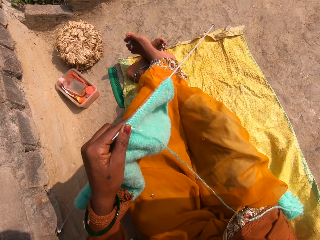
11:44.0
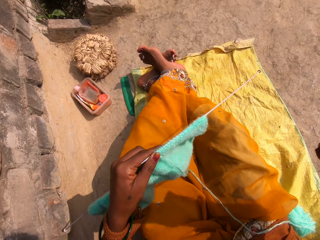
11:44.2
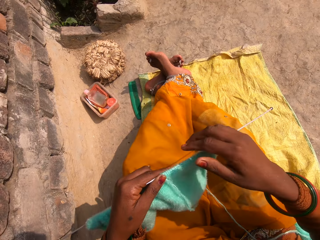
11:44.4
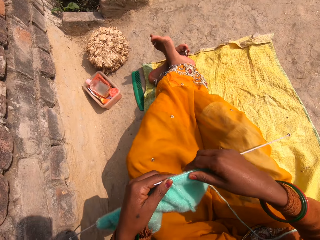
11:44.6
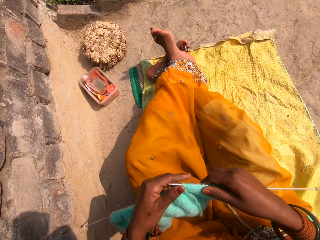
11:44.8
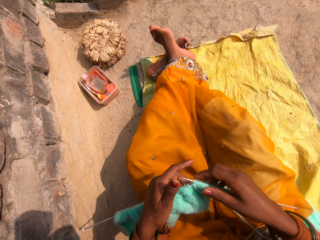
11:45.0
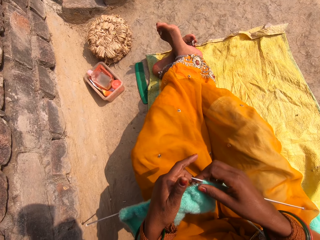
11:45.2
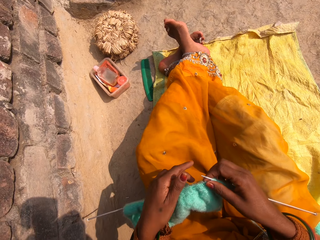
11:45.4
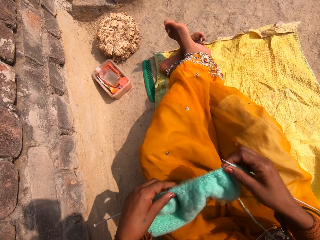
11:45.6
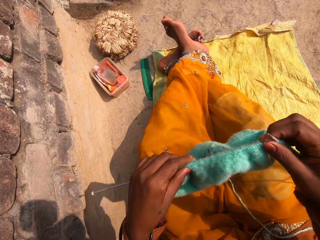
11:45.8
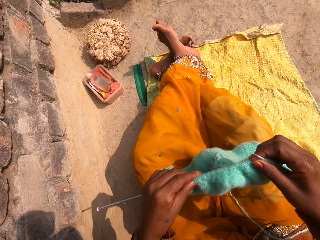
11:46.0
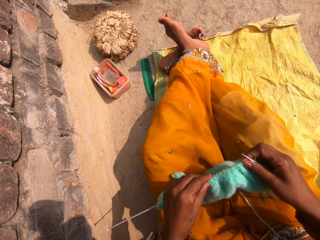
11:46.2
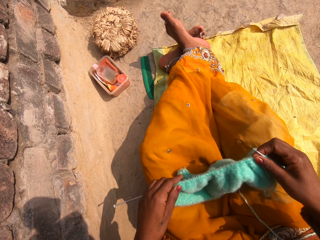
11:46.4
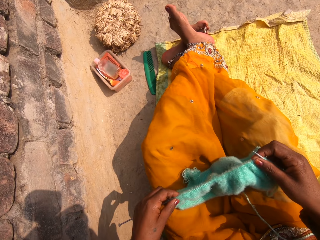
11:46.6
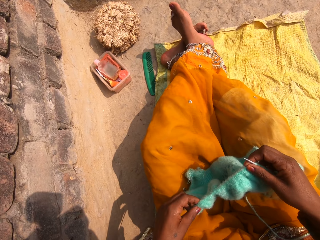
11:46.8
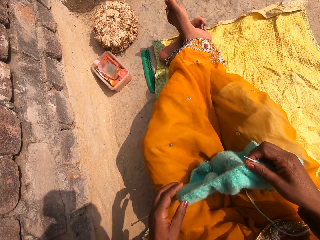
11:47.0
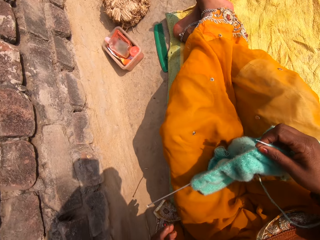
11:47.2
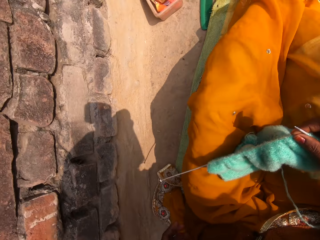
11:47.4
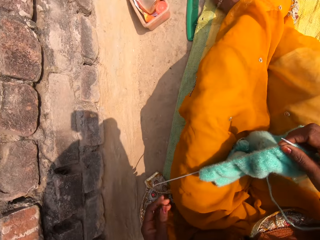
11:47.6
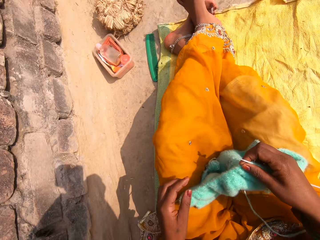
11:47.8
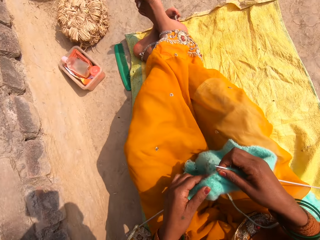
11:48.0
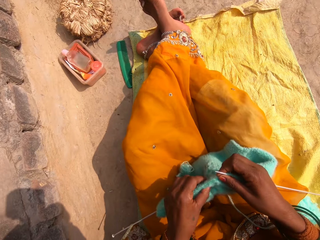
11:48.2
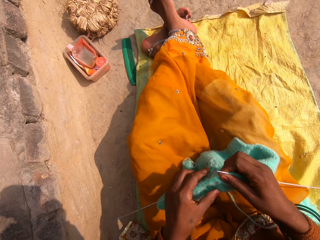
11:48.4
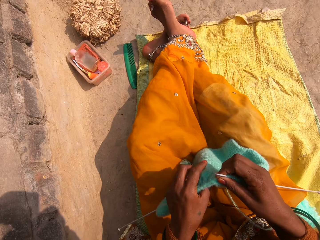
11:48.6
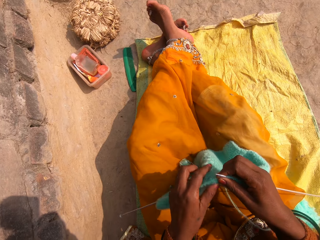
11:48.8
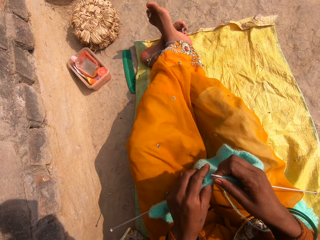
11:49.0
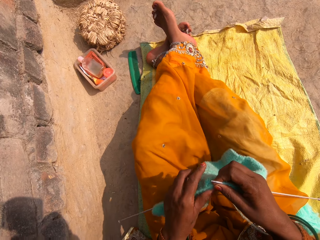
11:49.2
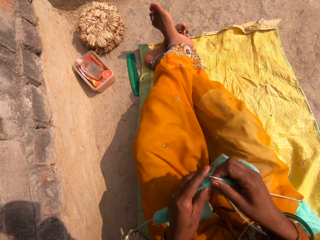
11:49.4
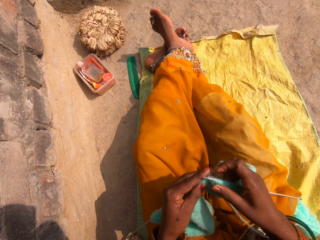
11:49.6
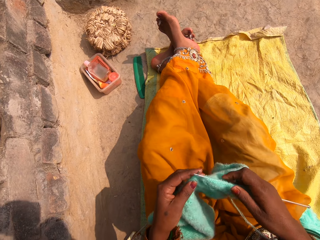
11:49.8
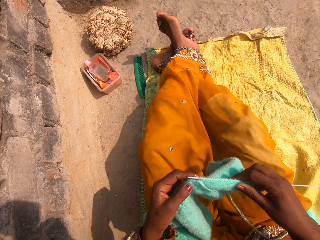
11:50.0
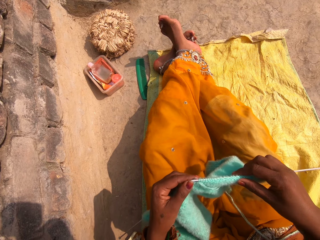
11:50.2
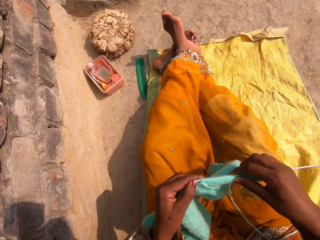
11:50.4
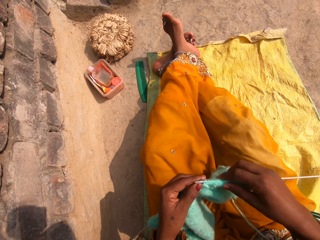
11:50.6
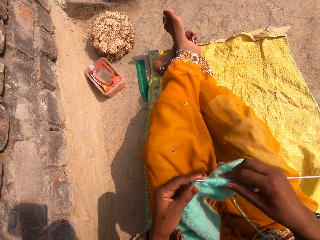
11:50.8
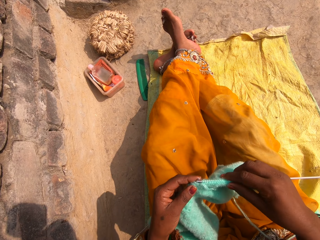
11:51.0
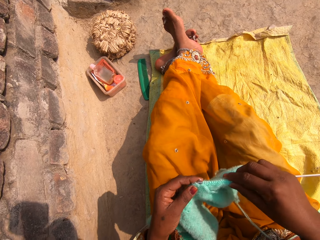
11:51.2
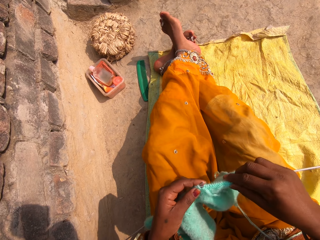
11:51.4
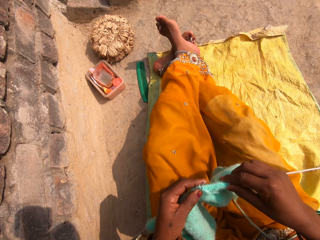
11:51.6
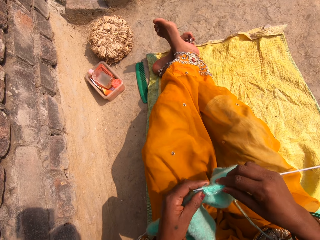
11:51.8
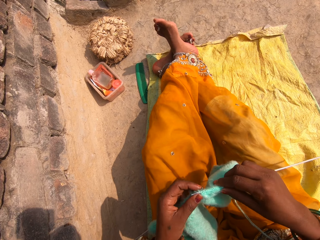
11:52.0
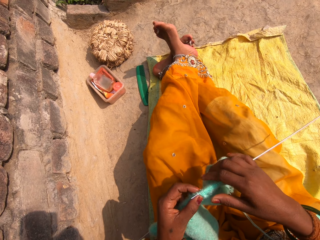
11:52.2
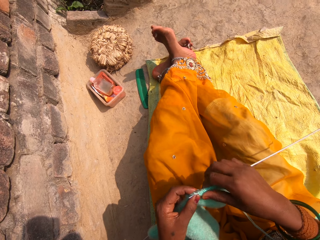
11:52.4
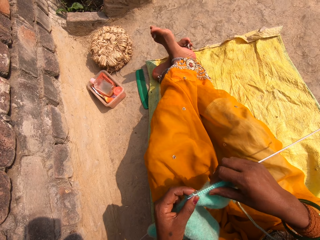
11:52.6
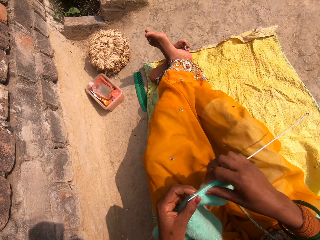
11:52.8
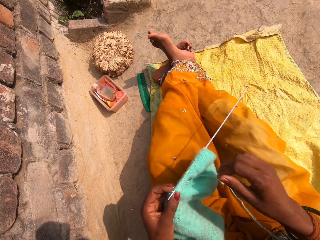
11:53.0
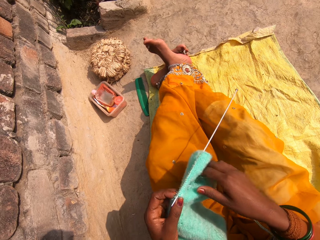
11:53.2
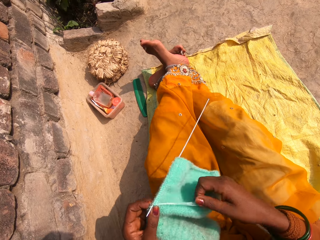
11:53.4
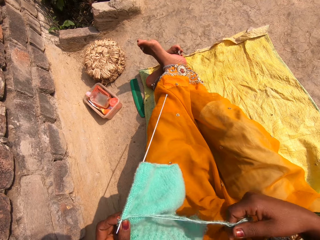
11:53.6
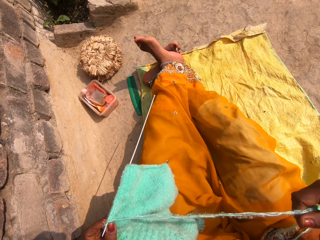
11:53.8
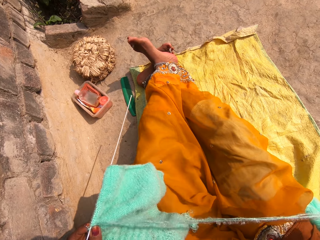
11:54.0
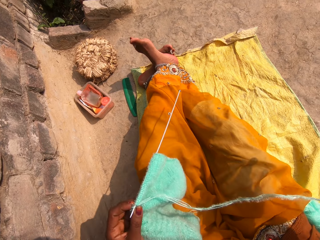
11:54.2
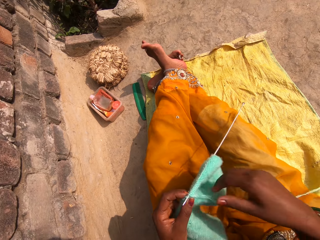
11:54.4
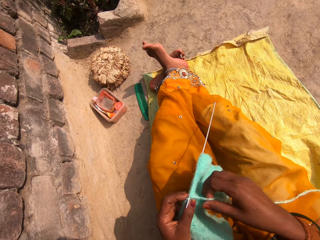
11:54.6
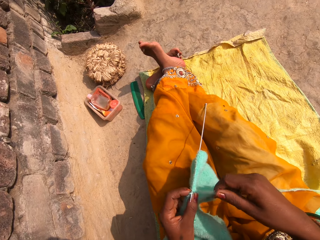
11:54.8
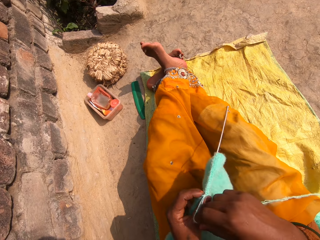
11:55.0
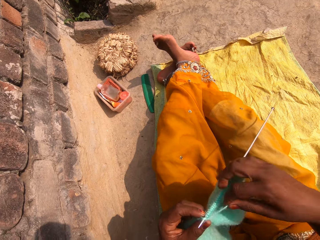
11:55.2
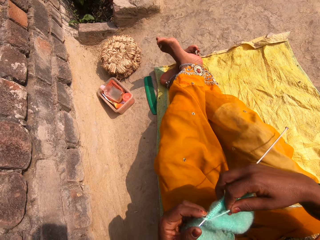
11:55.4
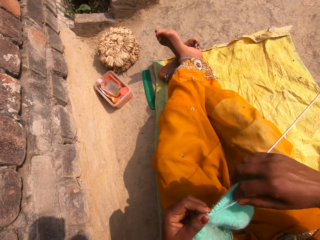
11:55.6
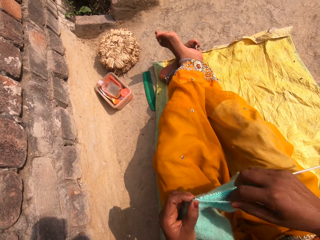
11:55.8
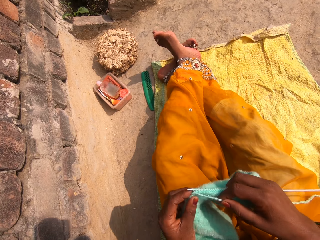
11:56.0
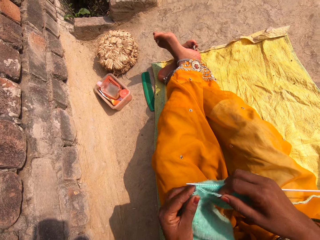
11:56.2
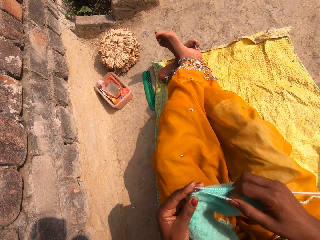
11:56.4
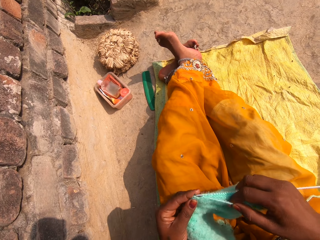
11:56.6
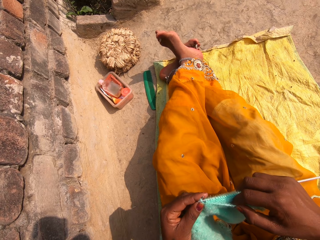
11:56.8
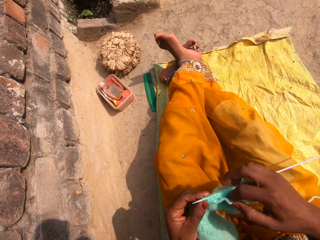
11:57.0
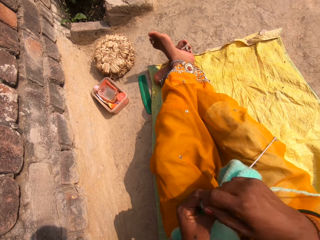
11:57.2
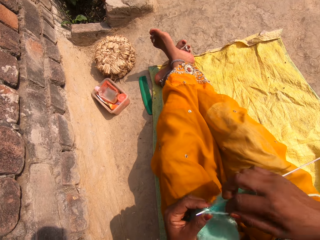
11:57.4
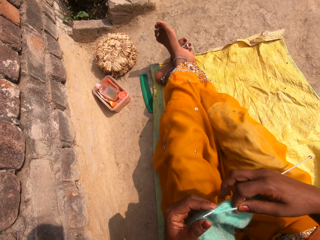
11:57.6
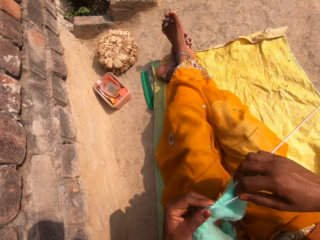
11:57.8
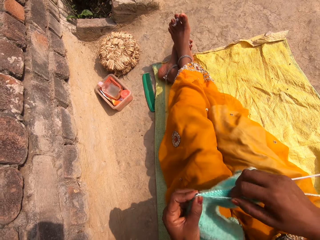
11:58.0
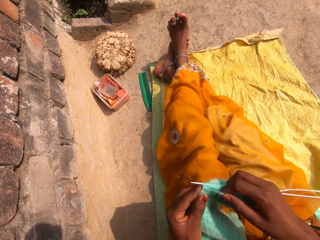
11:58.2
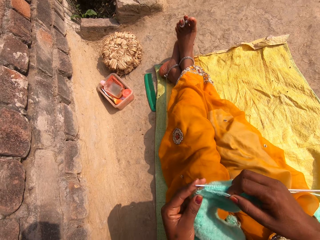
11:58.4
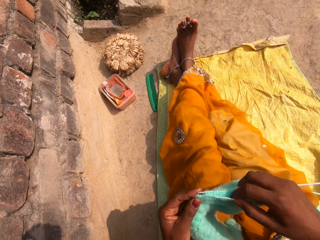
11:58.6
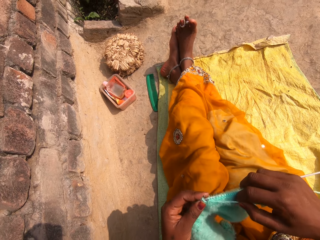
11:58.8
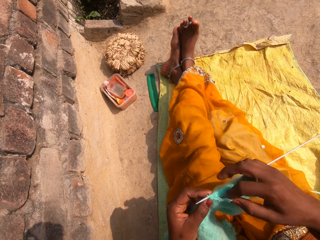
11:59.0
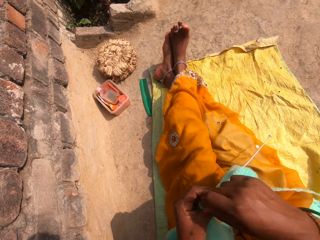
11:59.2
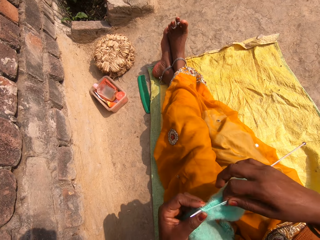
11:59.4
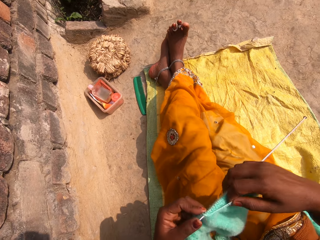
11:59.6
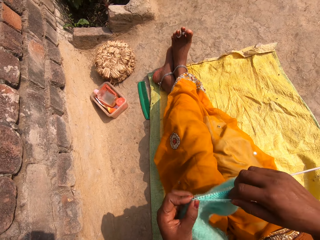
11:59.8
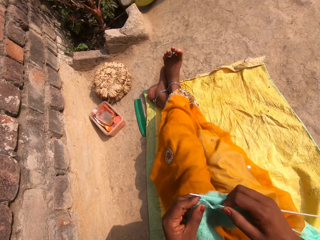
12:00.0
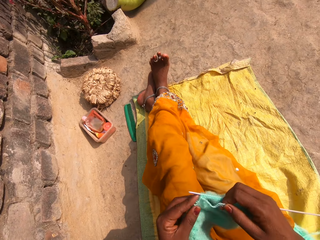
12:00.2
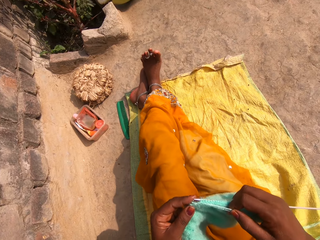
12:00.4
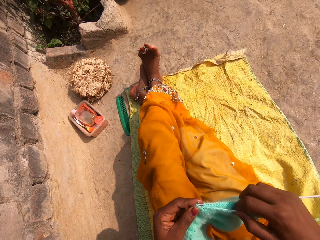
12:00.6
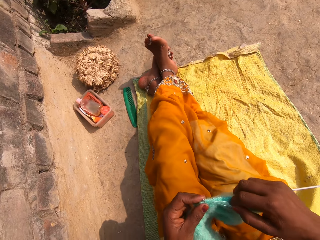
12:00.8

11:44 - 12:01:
The camera wearer holds knitting pins. She holds the fabric. She knits the cloth. She pushes the fabric on the crochet hook by the left hand. She knits. She pulls the knitting wool by her left hand. She knits.

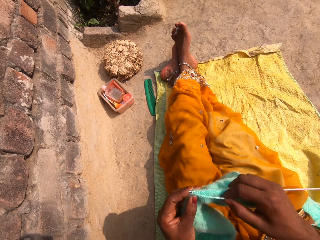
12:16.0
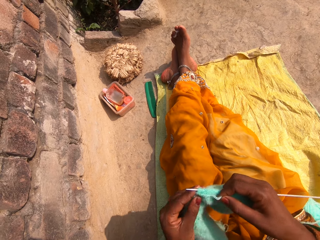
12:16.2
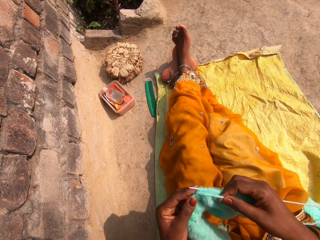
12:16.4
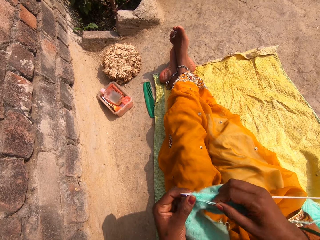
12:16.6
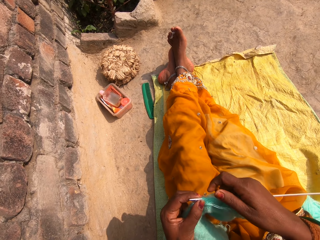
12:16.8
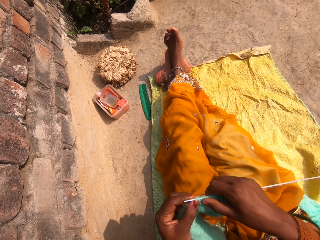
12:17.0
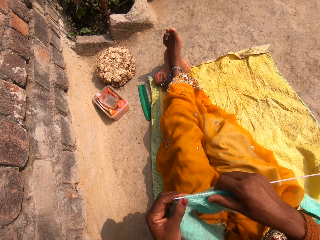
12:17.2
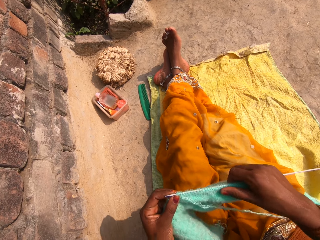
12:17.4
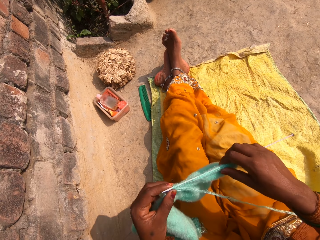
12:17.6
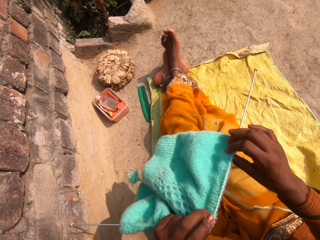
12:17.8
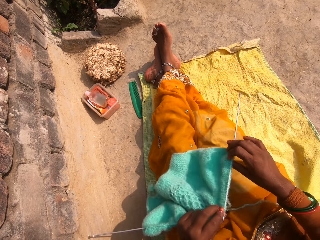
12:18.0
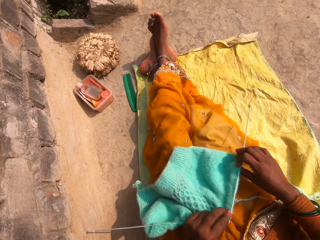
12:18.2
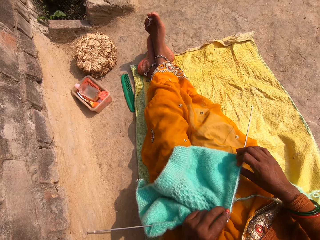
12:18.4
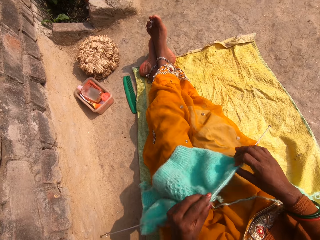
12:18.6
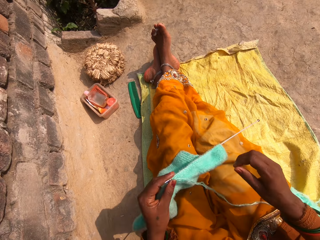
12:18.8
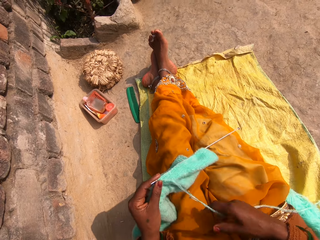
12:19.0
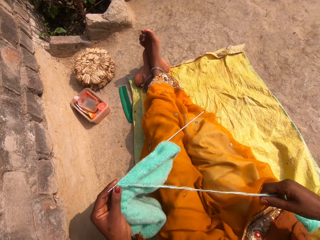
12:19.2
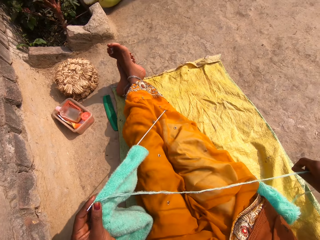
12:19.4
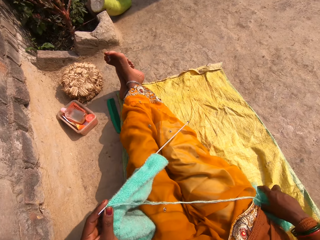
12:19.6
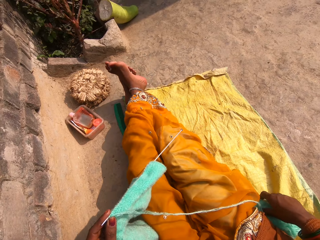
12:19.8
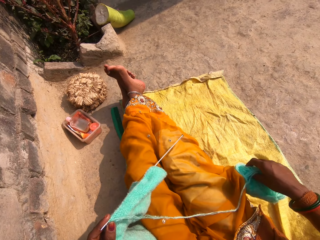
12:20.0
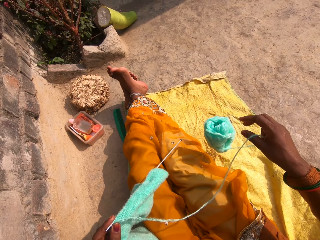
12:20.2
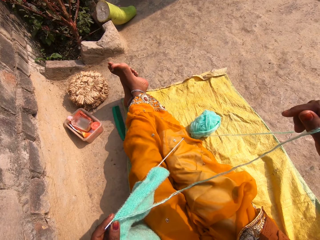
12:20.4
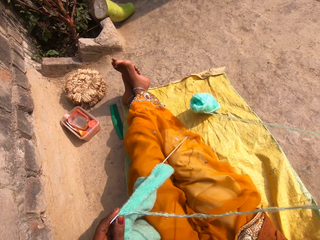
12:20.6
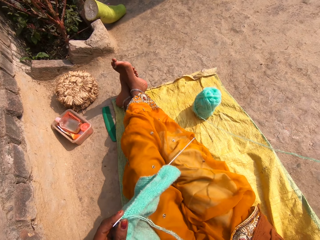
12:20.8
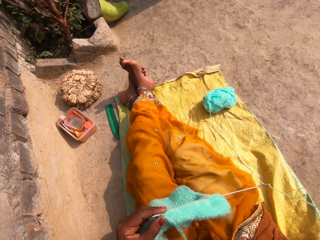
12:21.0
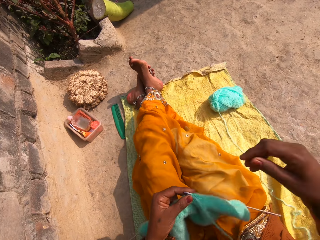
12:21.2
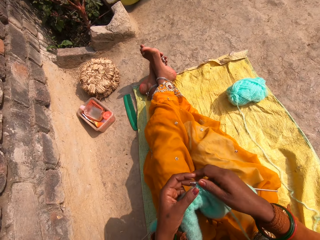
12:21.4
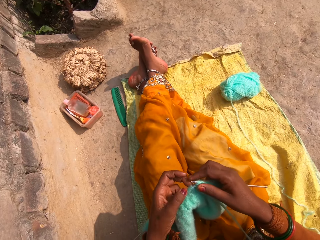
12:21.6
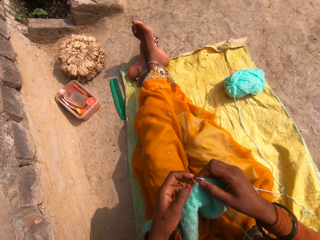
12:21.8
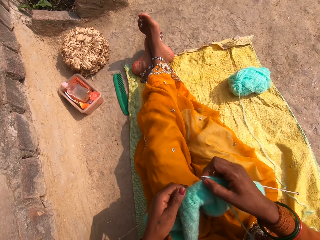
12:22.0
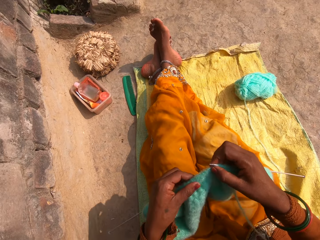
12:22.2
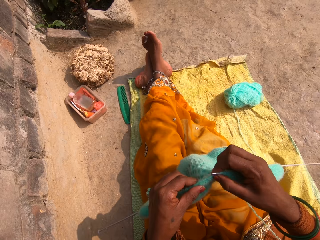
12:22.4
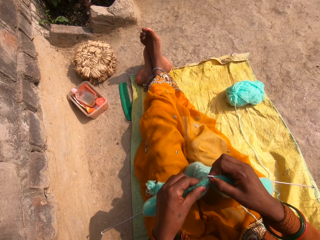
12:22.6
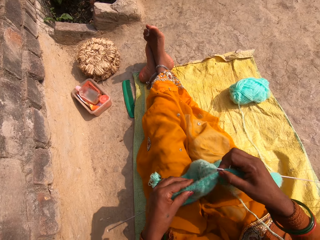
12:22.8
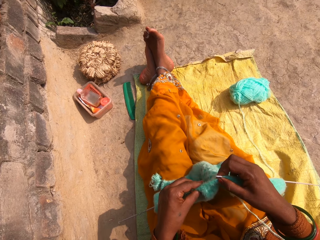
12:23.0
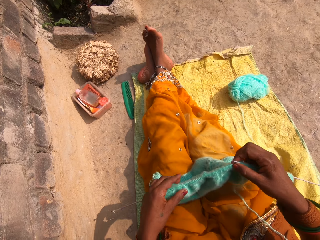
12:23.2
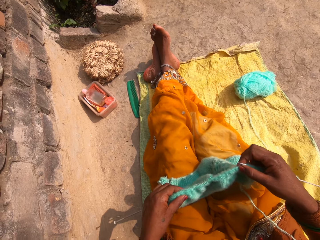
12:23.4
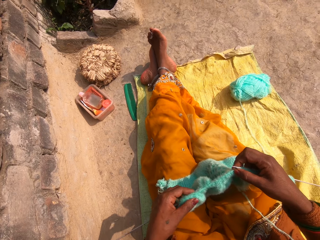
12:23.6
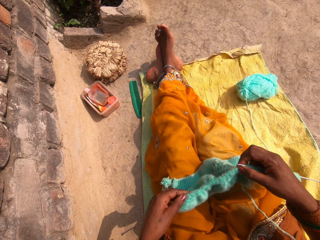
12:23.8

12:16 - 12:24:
The camera wearer stretches the fabric on the knitting wool by her right hand. She turns the cloth over. She pulls the knitting wool by her left hand. She throws the ball of wool. She picks up the knitting wool. She drops the knitting wool down. She pulls the knitting wool by her left hand. She holds the fabric by her left hand. She knits the cloth. She pushes the fabric on the crochet hook by the left hand.
